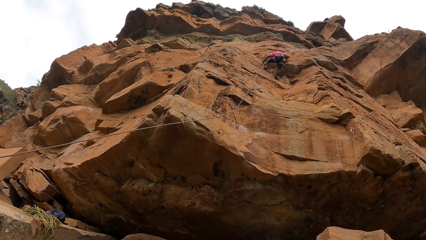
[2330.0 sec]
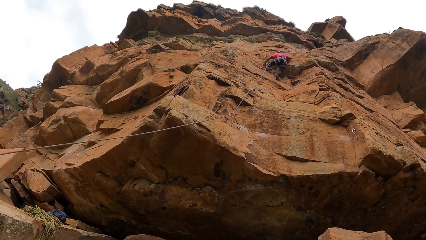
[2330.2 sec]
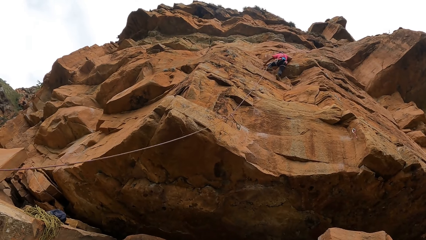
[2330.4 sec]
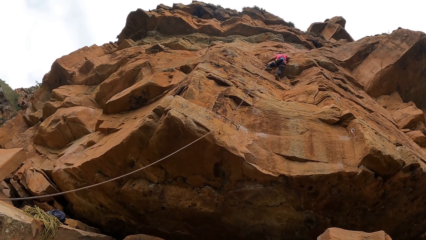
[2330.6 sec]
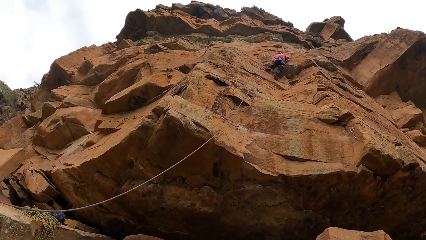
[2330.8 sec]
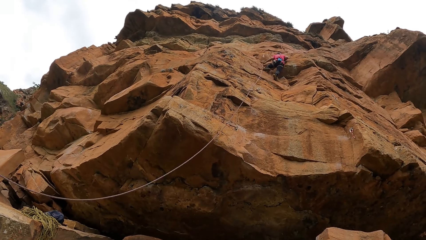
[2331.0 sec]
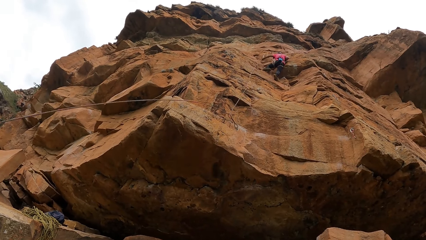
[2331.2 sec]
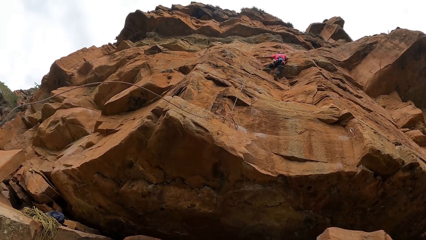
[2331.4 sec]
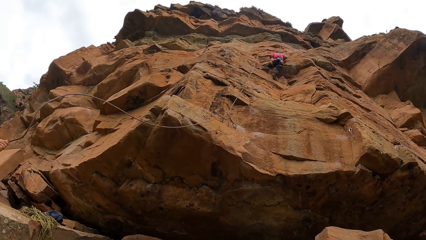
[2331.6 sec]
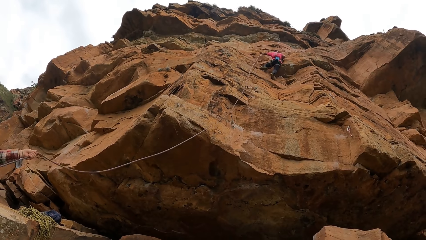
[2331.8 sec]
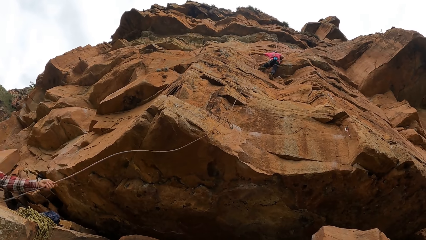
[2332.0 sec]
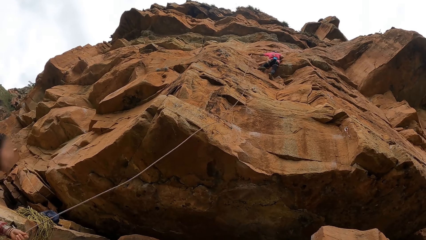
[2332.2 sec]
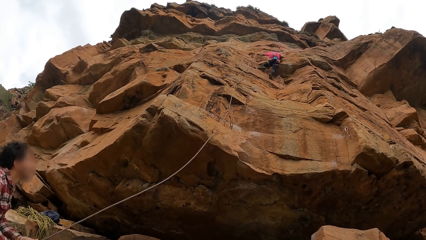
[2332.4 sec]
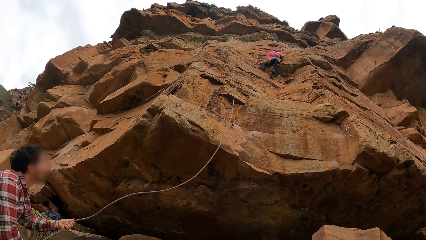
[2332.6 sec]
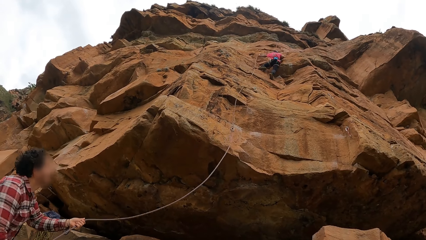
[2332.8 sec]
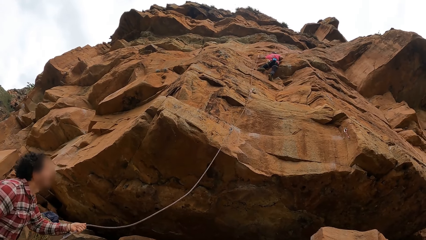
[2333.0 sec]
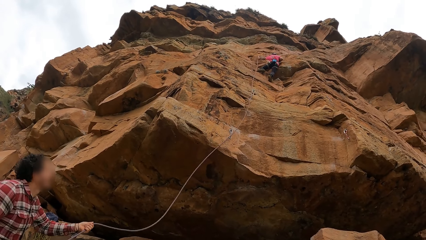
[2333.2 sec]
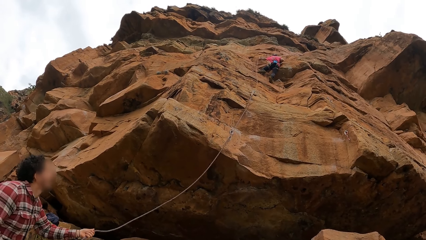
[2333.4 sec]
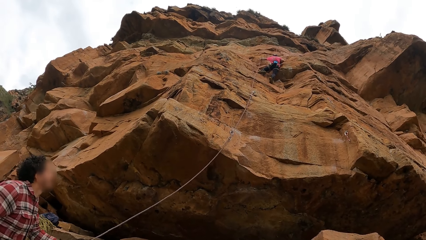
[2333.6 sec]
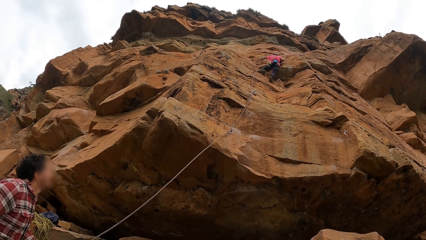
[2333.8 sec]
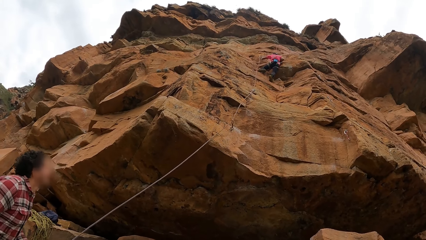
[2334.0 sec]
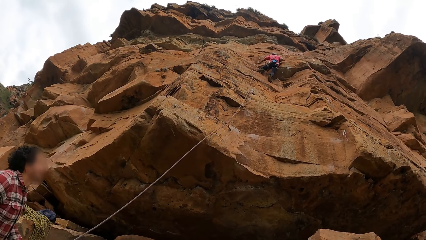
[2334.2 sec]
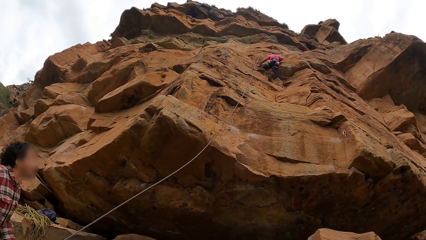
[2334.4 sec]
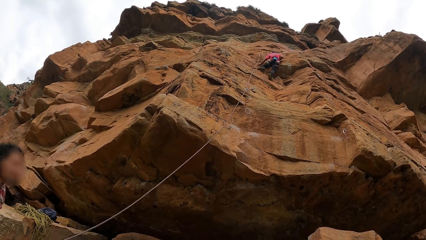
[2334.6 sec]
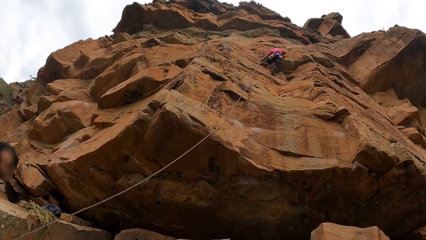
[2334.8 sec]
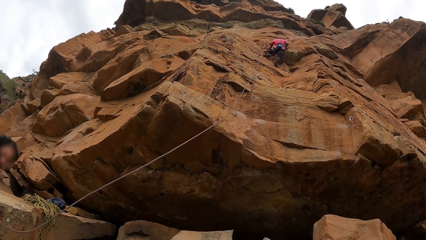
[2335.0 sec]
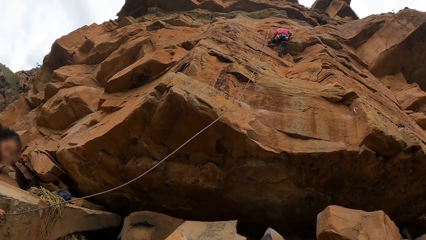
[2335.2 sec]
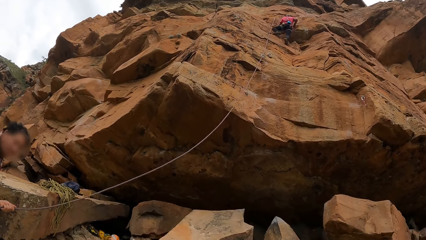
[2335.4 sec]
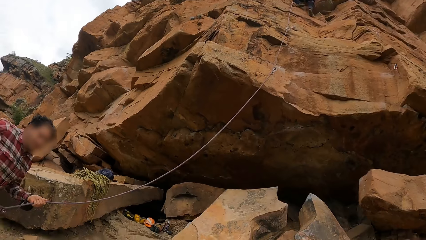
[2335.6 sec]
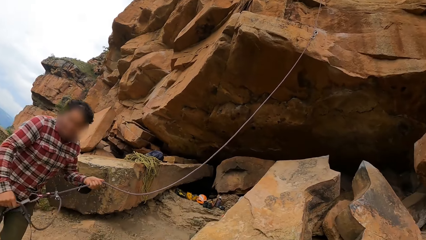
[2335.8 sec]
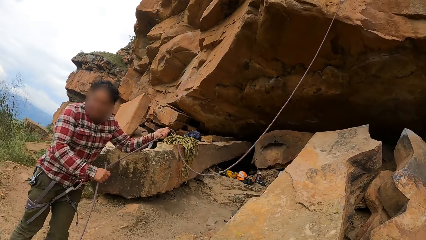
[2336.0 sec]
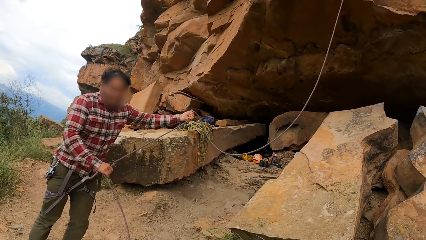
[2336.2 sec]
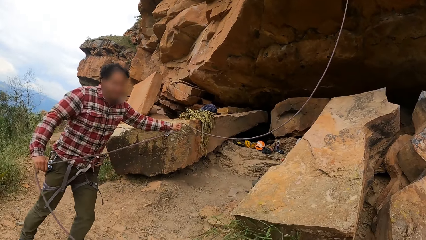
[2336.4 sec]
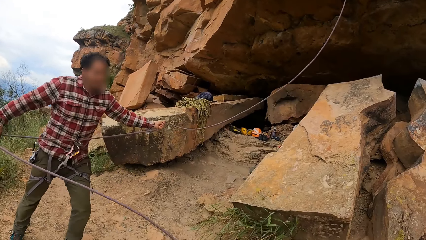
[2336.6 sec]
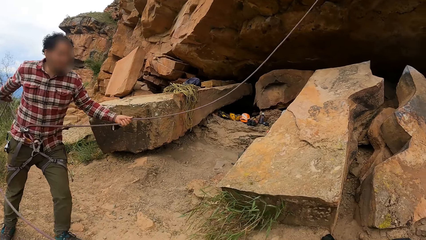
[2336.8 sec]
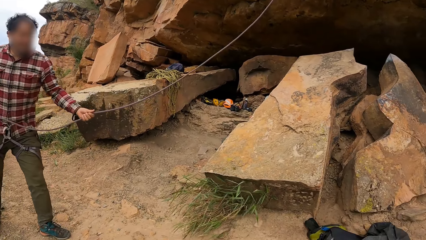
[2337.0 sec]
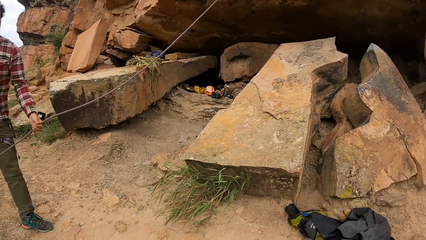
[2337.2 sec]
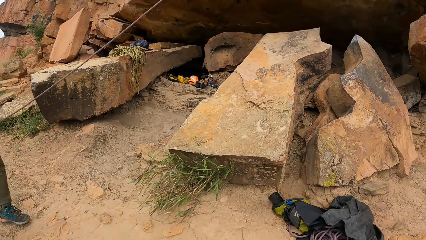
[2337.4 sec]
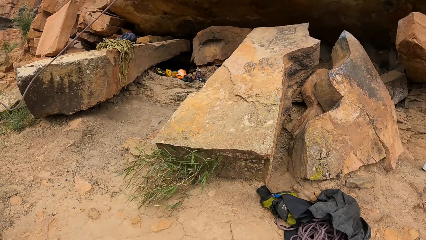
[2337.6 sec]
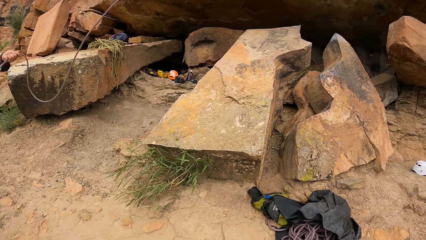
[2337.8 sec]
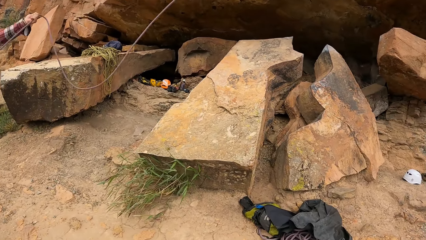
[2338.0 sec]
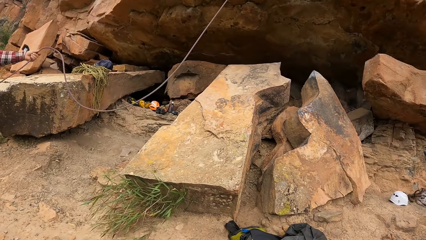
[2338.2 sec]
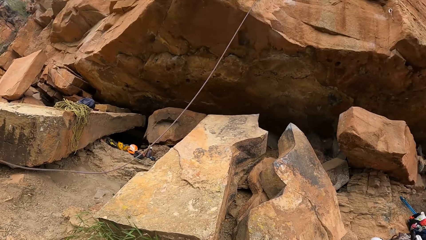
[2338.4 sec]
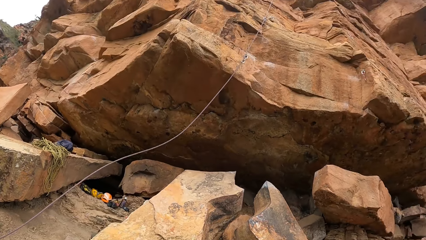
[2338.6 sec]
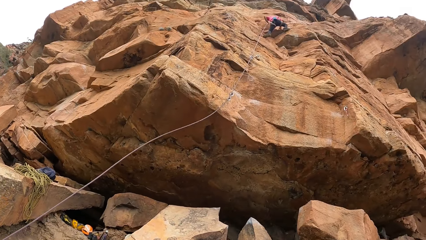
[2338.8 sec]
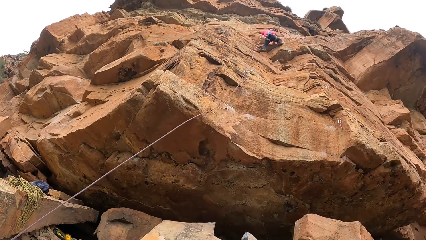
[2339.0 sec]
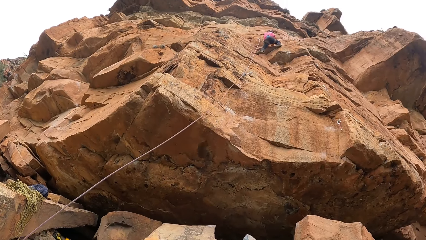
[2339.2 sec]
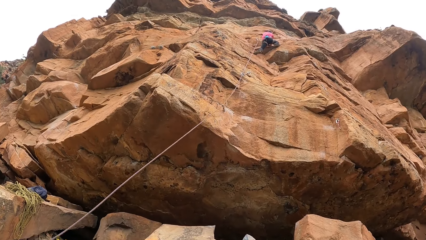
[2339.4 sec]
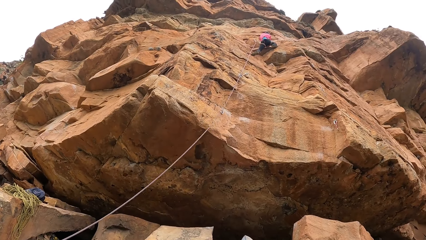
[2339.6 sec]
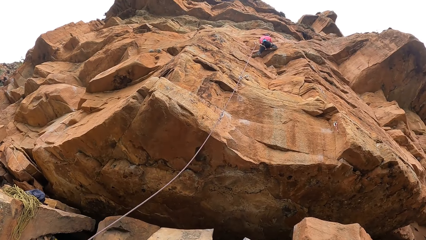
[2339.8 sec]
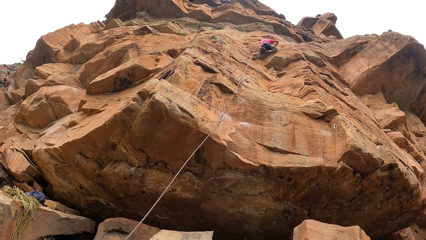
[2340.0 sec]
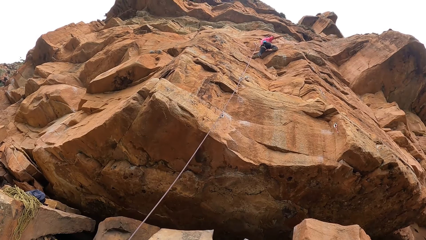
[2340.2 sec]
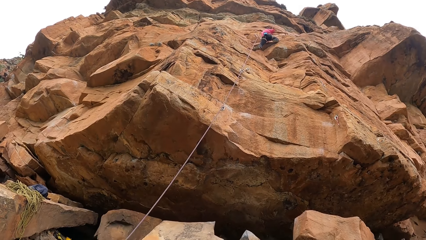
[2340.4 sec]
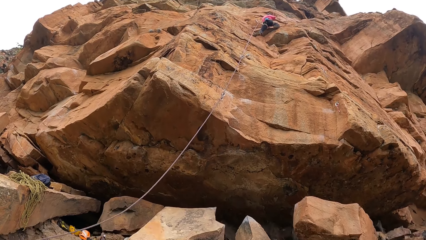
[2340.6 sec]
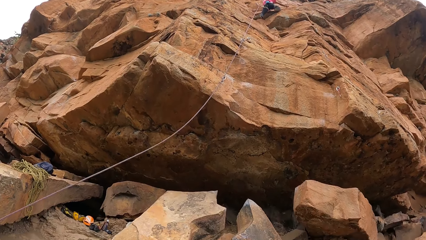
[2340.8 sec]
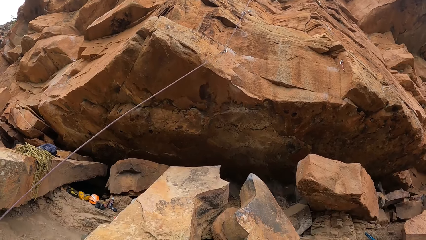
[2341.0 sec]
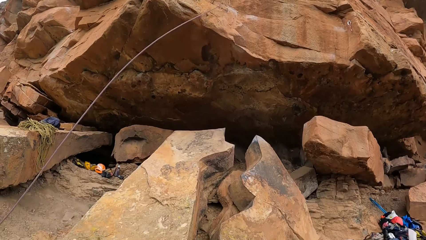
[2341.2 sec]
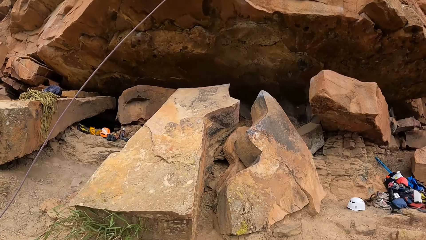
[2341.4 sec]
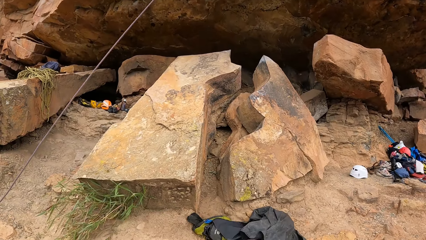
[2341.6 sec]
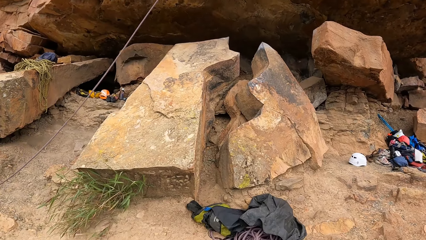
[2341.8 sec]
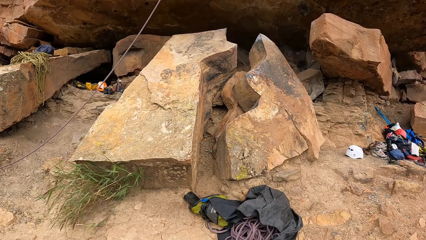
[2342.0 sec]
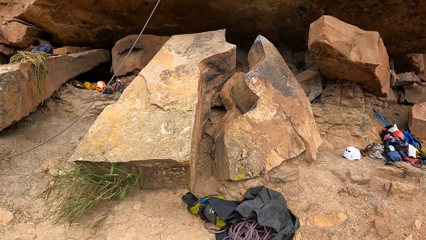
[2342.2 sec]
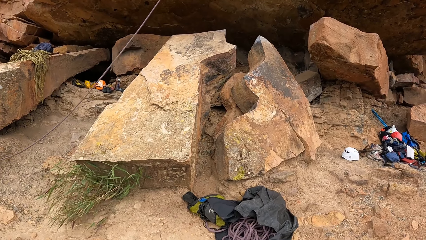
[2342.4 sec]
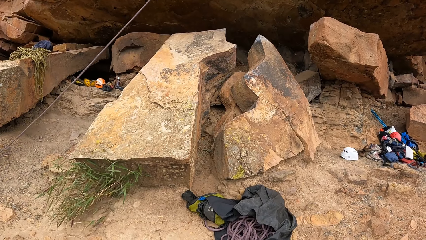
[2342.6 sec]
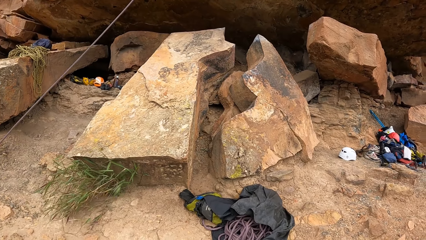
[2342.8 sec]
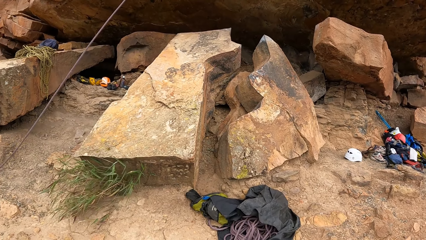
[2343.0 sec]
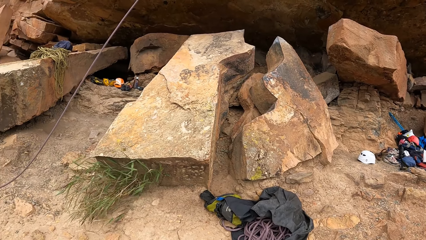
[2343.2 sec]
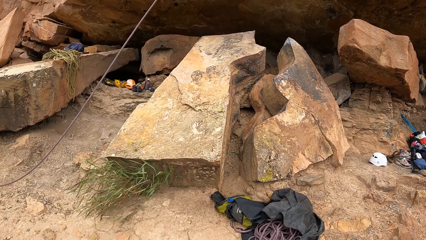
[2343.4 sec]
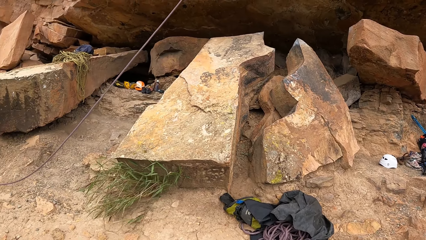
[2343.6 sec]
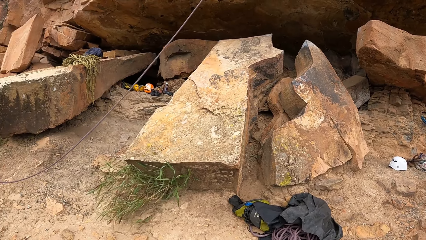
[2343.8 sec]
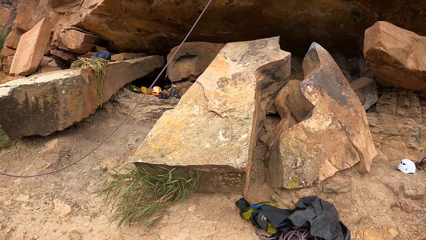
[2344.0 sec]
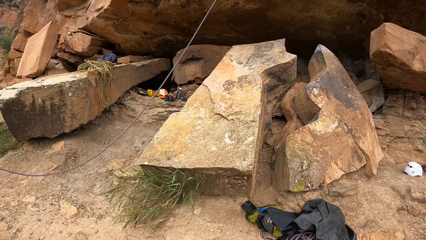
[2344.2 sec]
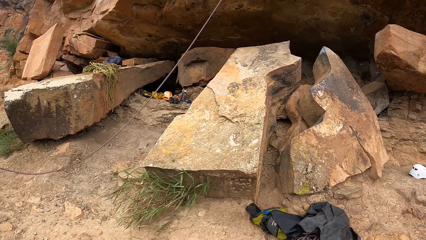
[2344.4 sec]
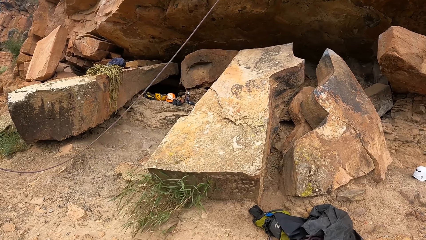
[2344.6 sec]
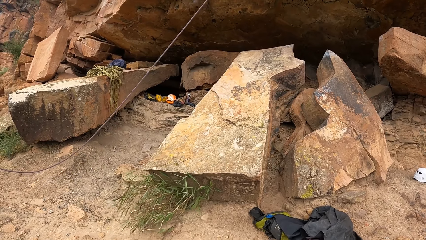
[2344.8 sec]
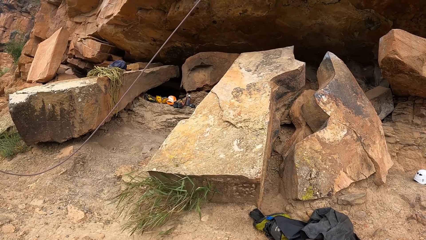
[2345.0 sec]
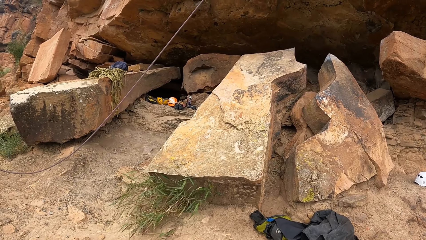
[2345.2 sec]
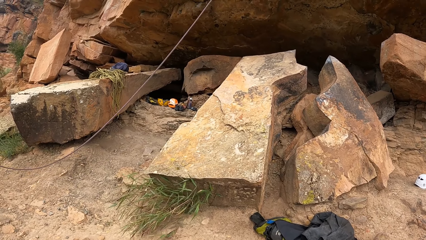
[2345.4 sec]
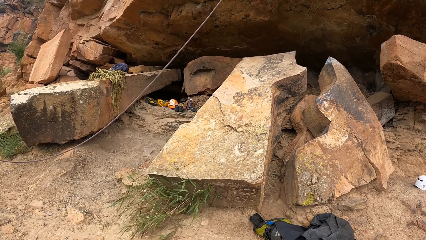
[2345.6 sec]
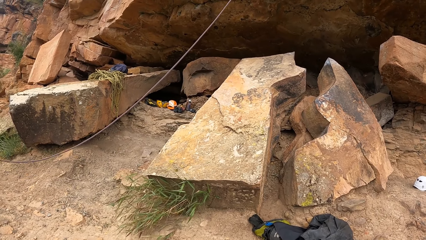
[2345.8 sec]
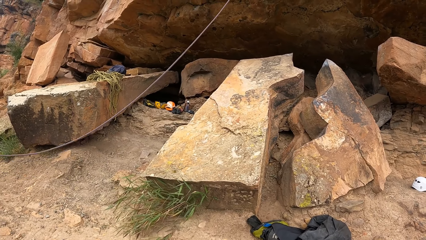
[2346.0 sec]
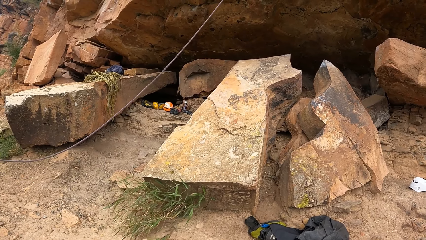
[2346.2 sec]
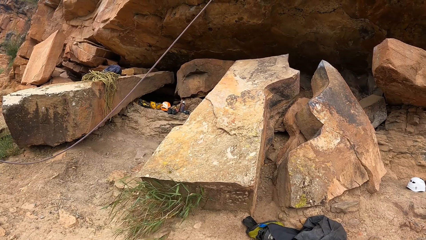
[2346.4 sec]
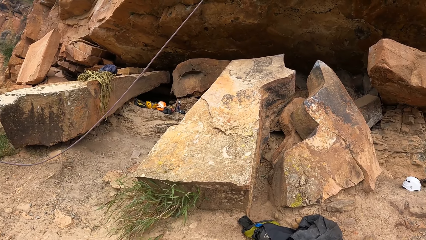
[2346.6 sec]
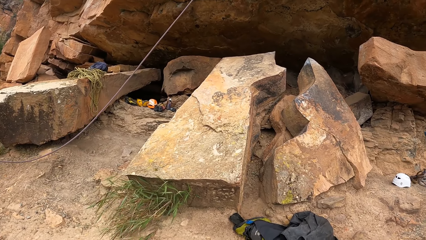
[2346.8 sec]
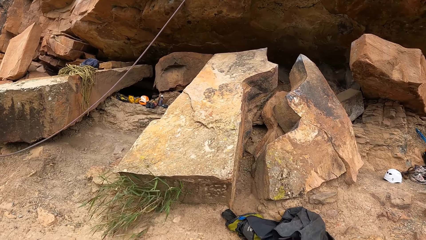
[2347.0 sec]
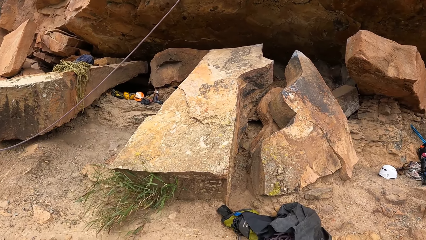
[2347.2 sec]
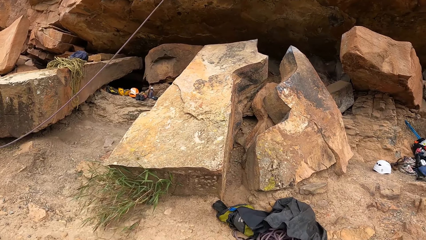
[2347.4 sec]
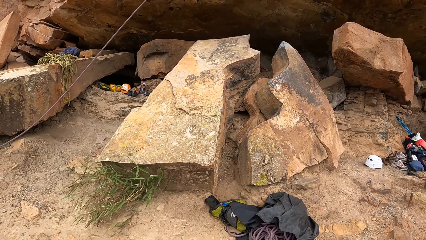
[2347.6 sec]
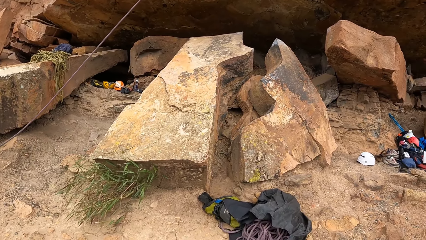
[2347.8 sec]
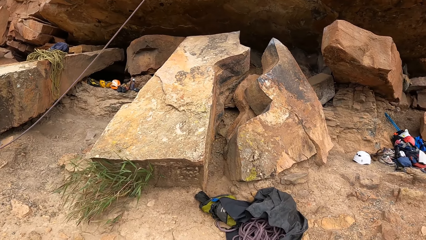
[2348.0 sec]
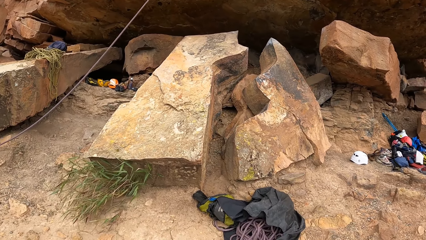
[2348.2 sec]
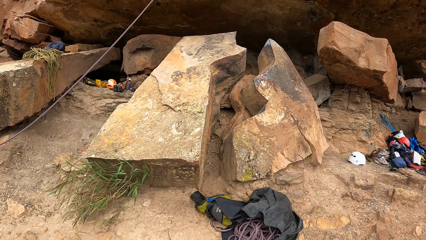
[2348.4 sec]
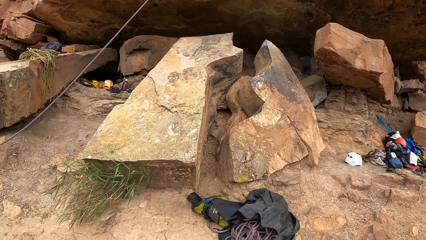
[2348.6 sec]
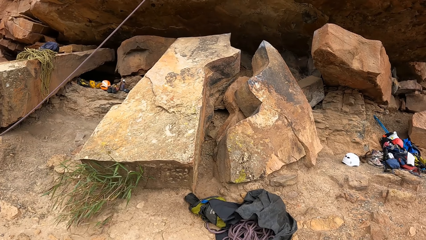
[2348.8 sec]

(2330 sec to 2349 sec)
A person pulls the rope. The camera wearer looks at the person. They look down. They look at another person. They look around the rocks. They look down.
